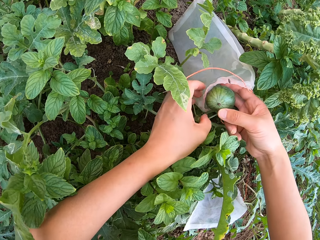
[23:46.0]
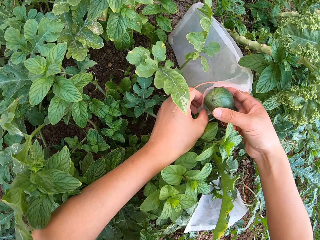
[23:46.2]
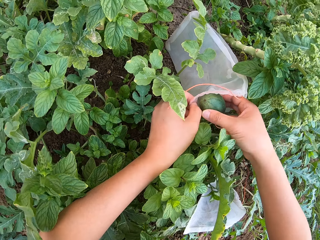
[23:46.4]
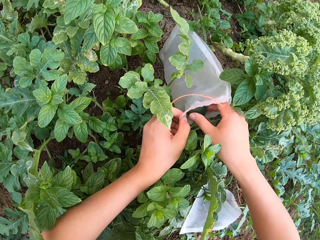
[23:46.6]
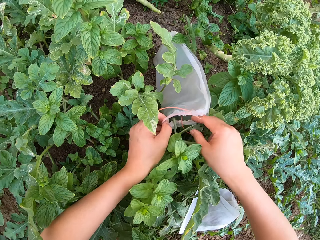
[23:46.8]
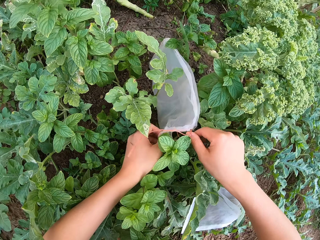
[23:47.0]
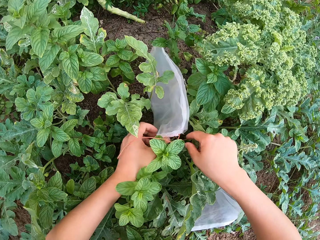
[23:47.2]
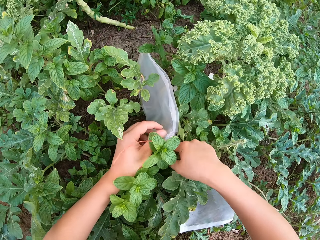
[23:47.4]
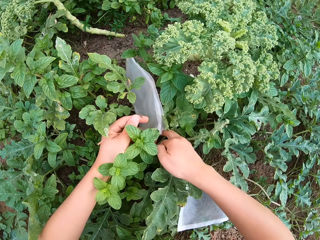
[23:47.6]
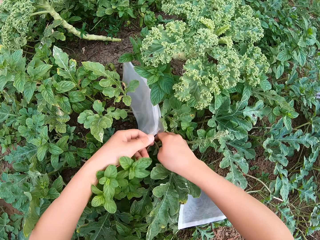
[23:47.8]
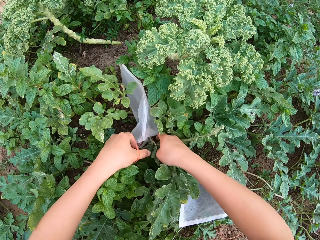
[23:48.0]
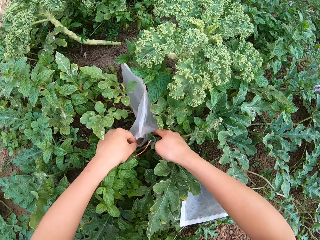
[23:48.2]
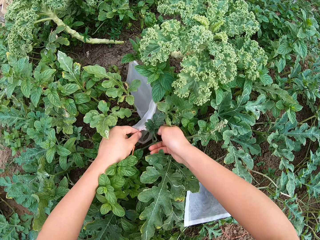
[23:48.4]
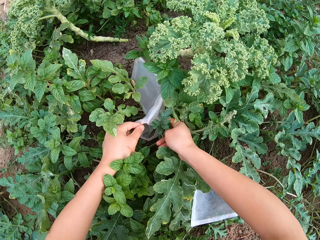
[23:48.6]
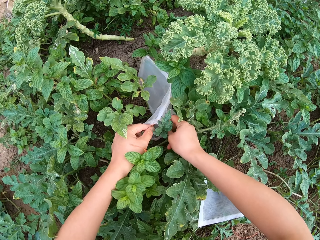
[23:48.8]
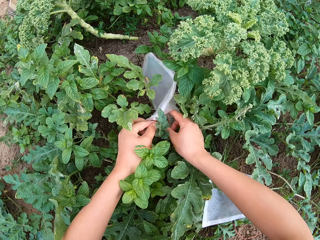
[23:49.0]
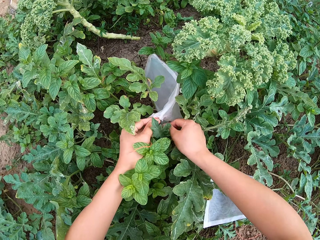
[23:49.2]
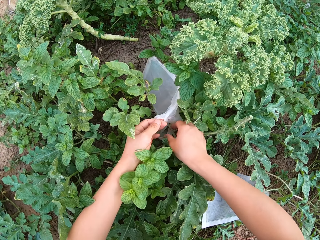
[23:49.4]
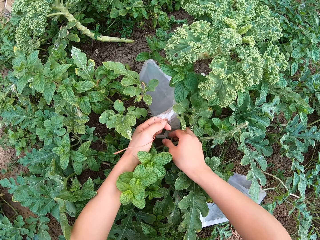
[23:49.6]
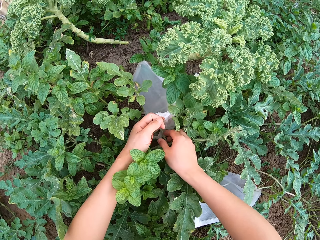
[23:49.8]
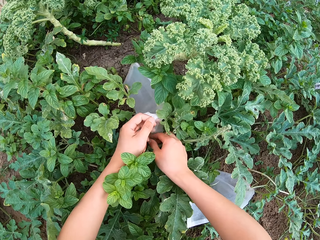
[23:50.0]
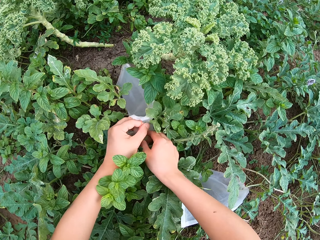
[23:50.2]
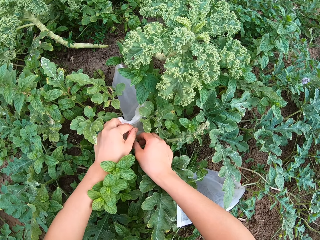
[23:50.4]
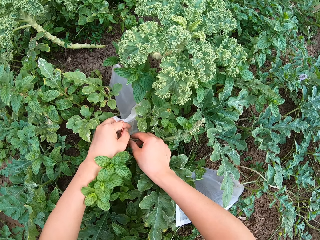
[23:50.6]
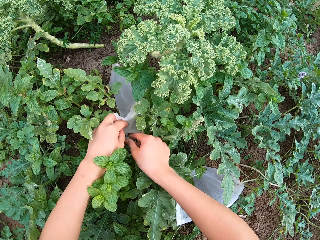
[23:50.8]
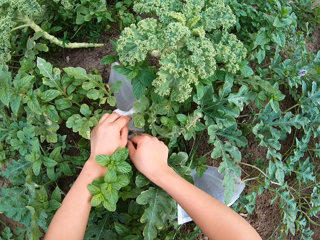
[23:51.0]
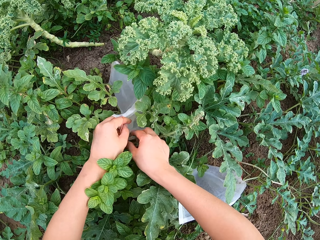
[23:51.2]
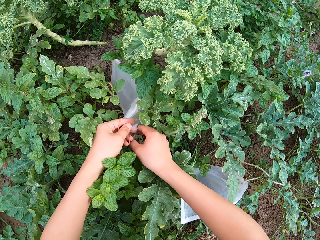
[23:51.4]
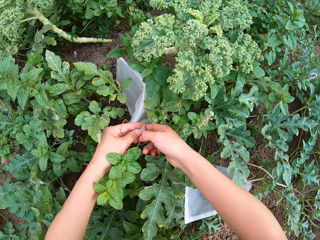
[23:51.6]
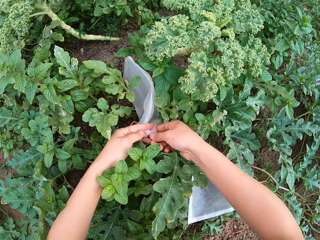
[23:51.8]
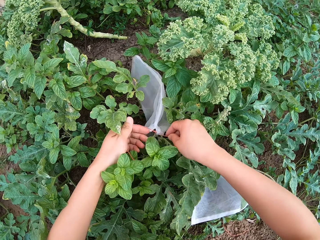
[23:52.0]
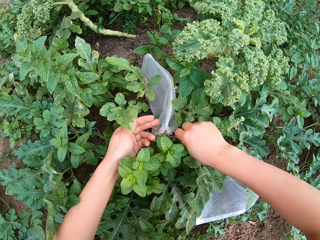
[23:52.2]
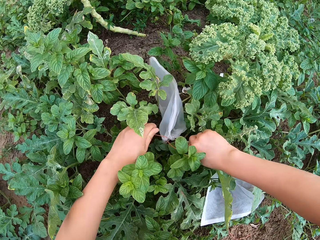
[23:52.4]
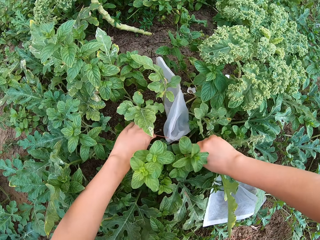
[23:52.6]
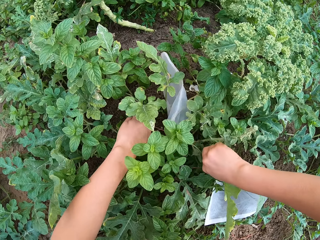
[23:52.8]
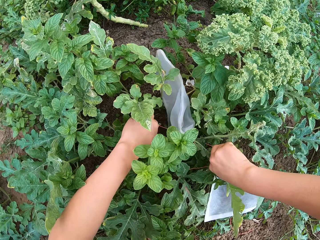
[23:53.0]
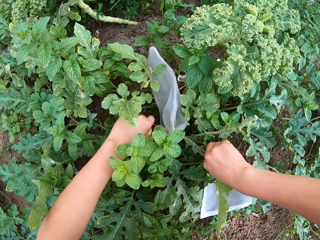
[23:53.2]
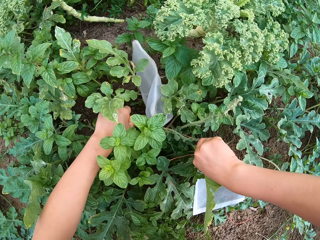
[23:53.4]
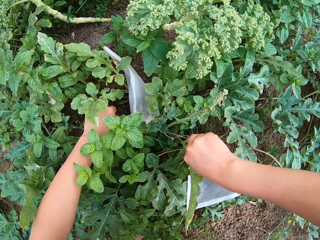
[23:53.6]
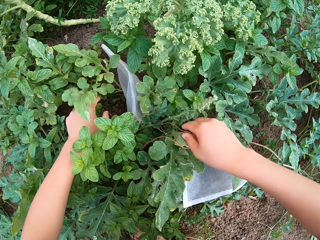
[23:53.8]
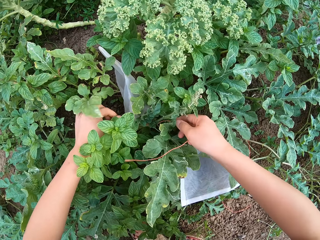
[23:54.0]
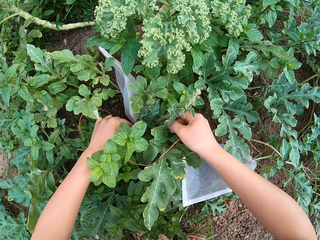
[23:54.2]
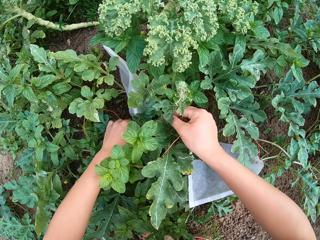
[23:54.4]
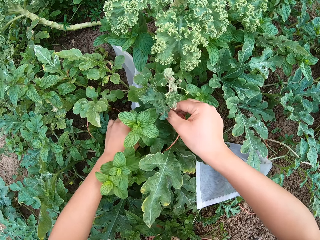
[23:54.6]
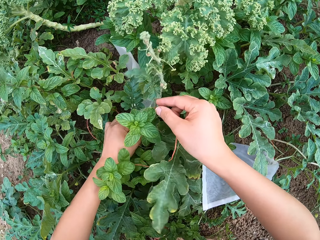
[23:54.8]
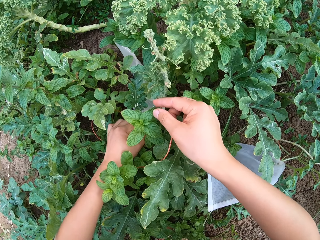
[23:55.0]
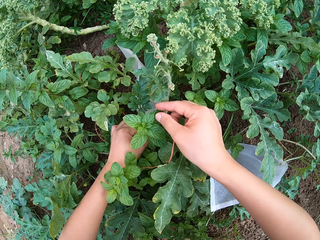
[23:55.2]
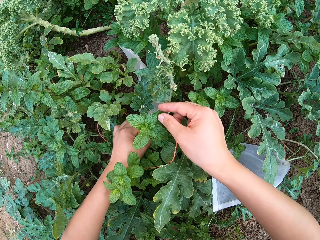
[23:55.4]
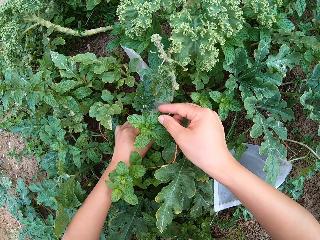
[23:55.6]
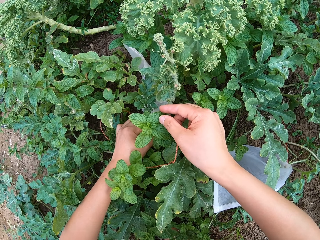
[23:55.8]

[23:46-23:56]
The camera wearer returns the watermelon in the bag. They close the bag.

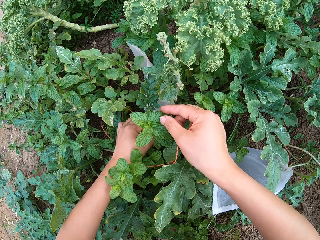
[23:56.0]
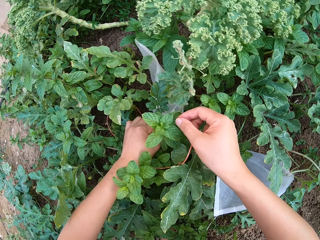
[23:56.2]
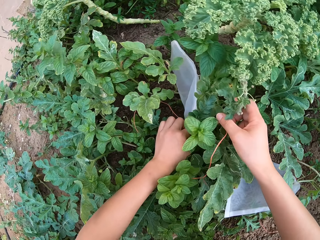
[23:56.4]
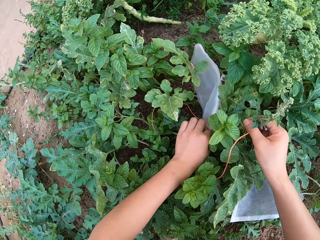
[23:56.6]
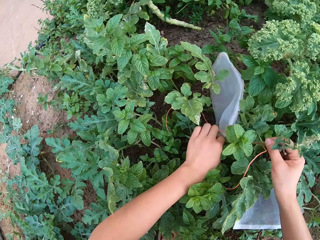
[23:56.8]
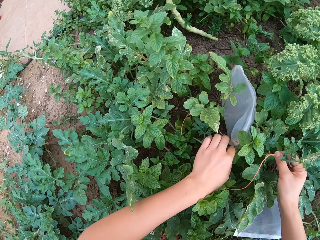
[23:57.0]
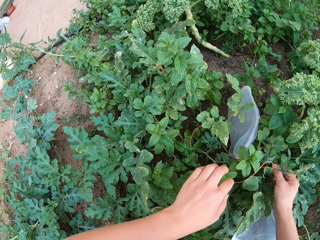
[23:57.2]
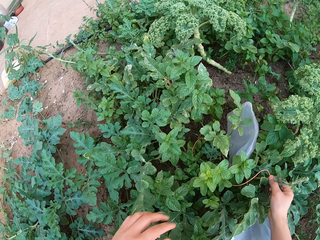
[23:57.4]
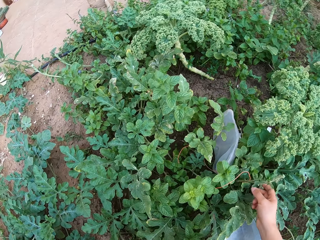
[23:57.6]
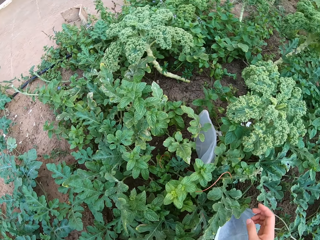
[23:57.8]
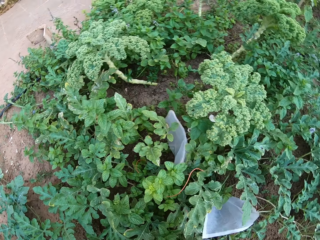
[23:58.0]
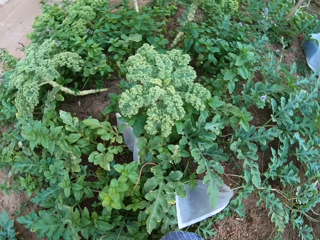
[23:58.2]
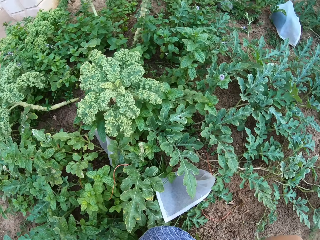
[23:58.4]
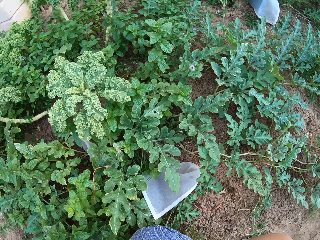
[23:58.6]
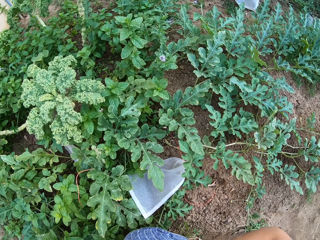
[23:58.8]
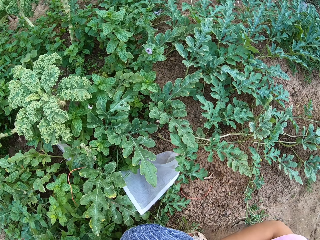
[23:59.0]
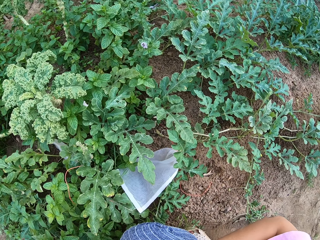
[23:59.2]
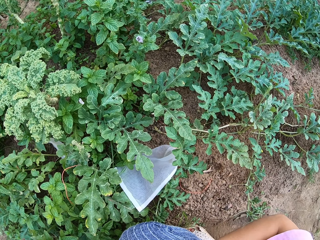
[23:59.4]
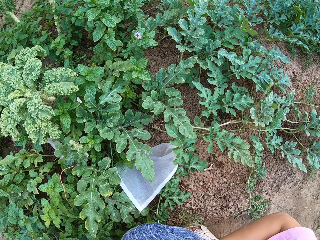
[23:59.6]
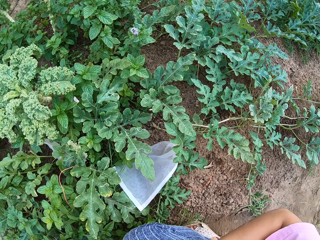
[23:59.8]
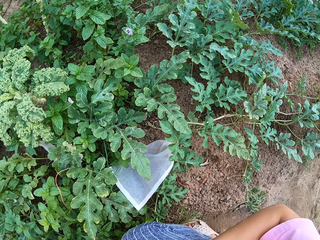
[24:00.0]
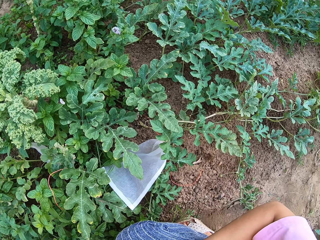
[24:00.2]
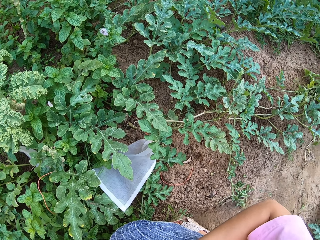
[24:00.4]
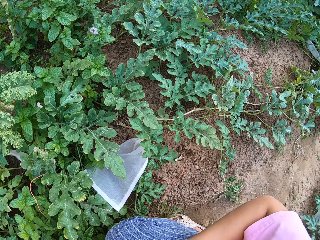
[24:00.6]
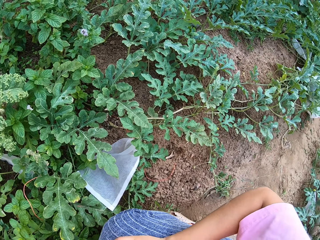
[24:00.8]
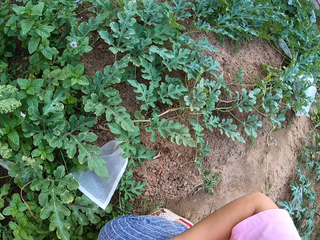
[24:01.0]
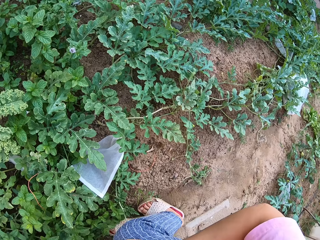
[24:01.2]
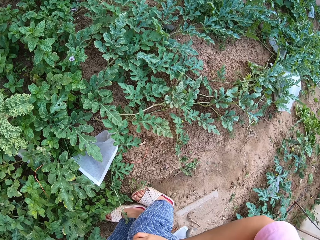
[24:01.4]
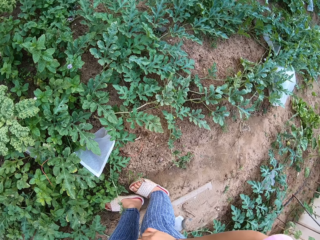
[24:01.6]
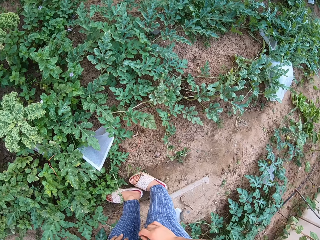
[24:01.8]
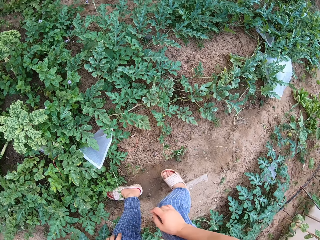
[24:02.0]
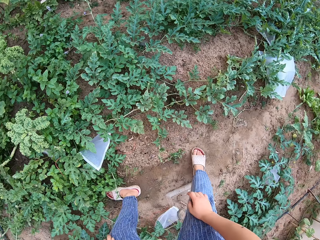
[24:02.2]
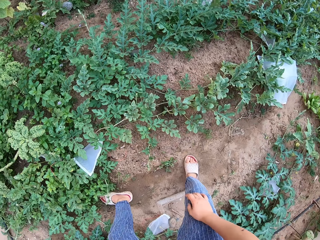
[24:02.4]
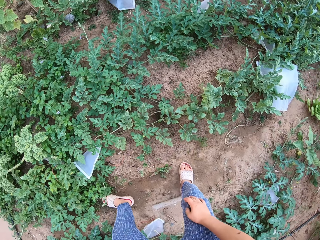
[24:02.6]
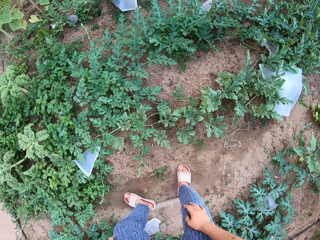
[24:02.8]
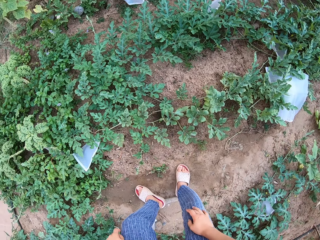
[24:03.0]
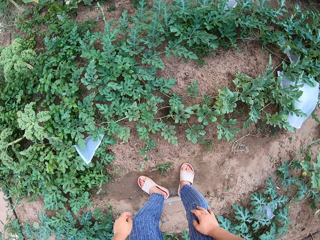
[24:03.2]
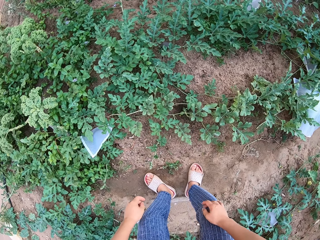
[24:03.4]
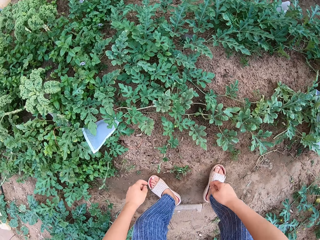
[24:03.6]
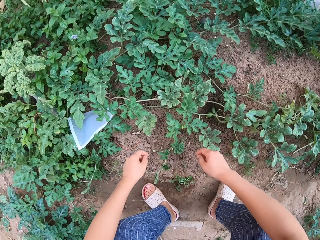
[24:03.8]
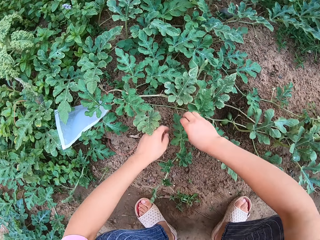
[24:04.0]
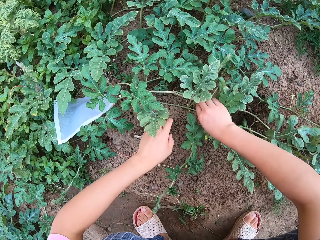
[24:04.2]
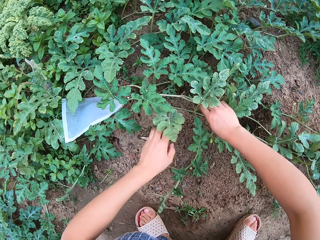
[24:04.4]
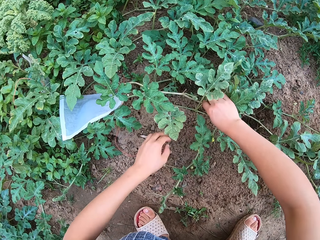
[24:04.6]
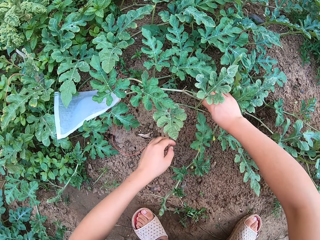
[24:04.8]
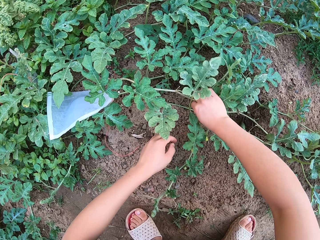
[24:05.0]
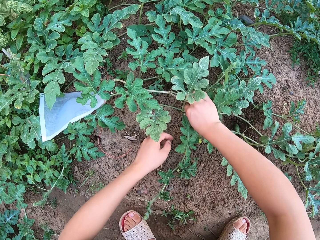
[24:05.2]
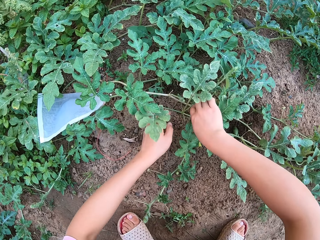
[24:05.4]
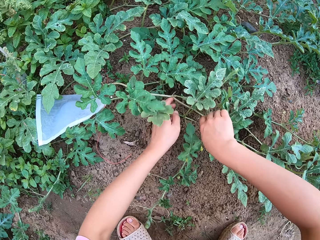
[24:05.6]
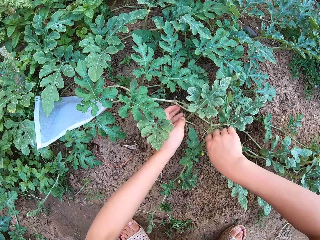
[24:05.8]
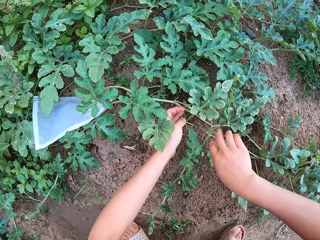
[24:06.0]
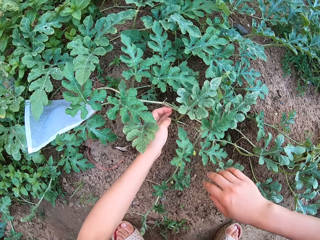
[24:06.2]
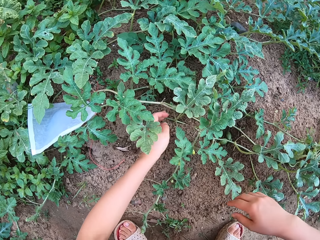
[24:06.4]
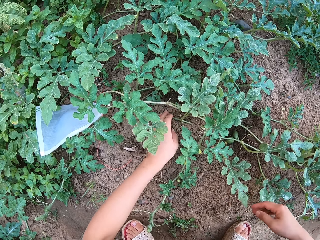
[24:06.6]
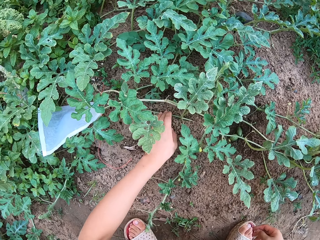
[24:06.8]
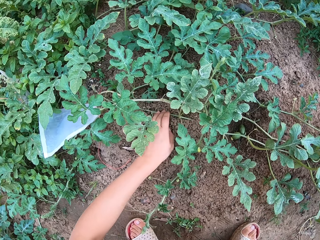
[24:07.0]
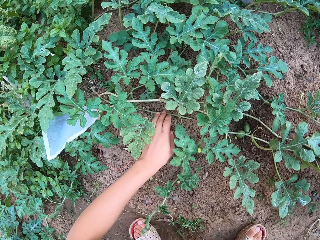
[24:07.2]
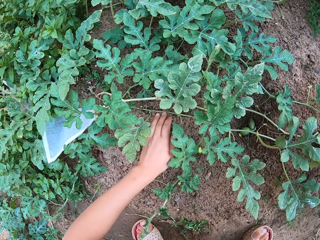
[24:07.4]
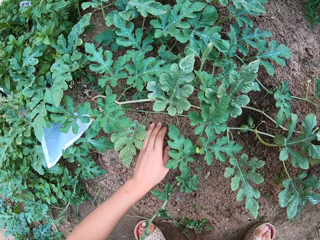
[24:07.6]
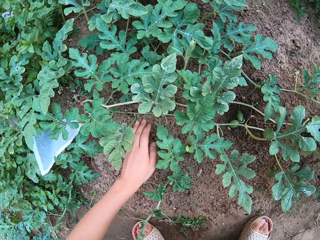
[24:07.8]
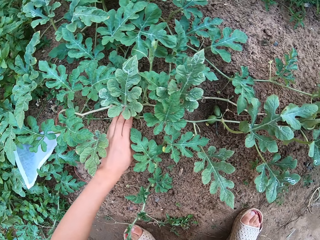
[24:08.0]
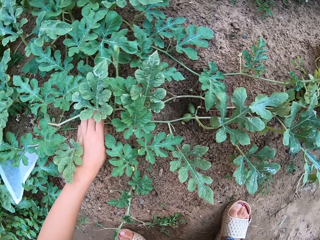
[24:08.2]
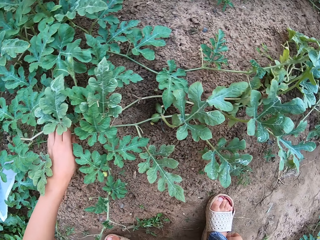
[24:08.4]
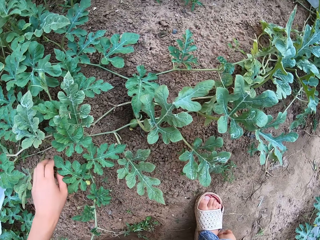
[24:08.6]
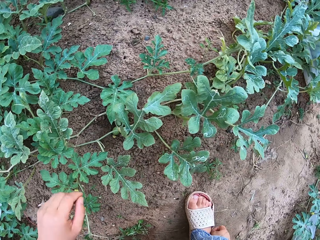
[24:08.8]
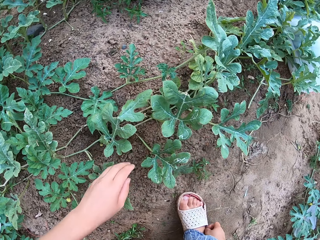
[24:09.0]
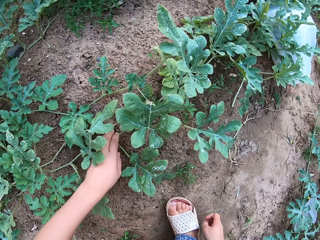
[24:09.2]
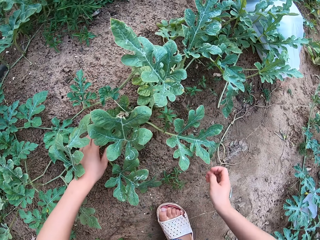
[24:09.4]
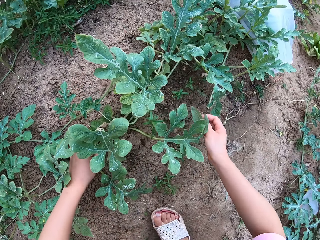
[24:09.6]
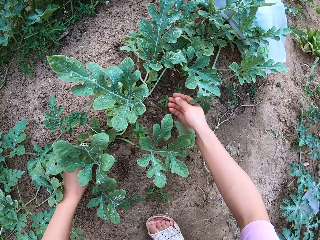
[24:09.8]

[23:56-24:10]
The camera wearer stands up. They squat down. They move the leaves and touch the plants. They touch the plant leaves.
